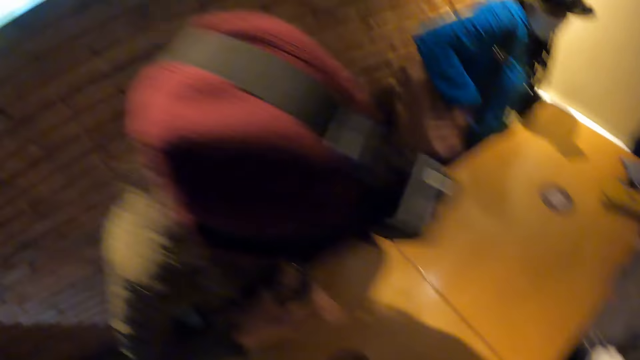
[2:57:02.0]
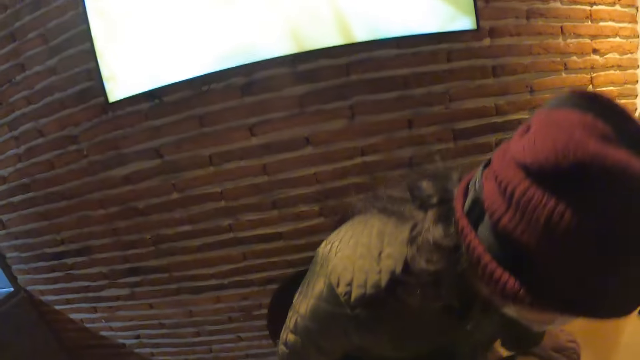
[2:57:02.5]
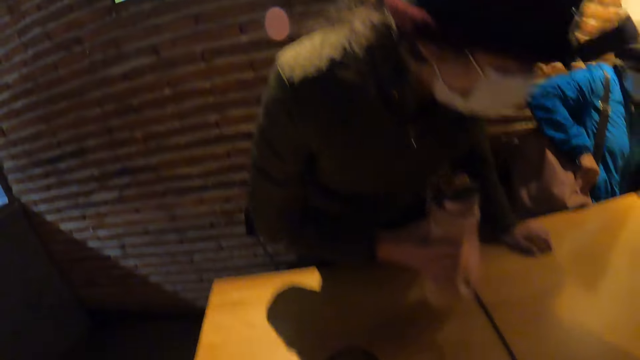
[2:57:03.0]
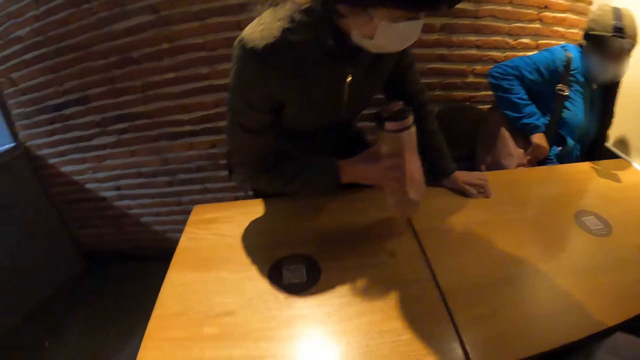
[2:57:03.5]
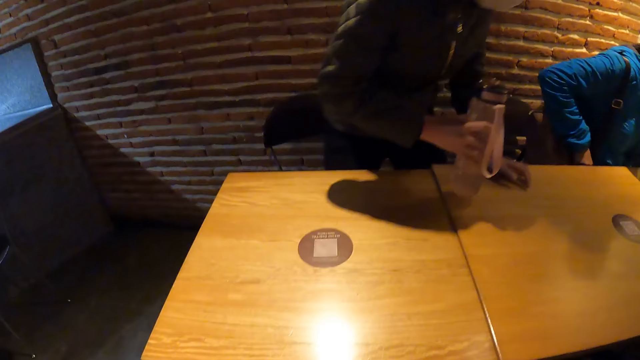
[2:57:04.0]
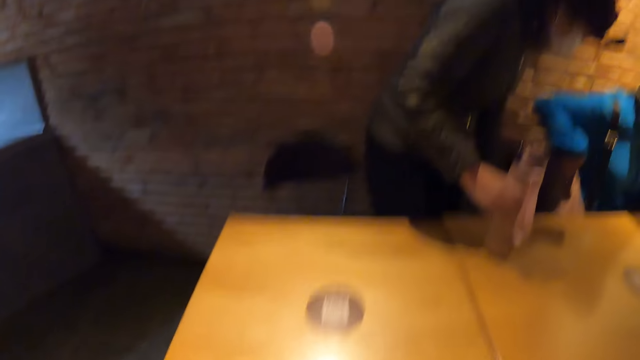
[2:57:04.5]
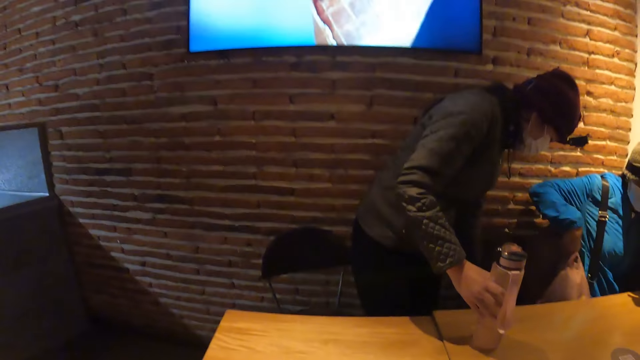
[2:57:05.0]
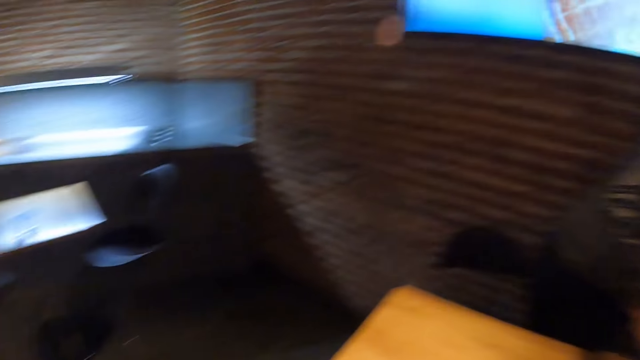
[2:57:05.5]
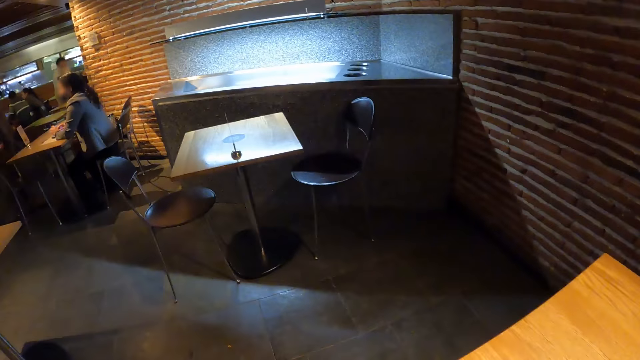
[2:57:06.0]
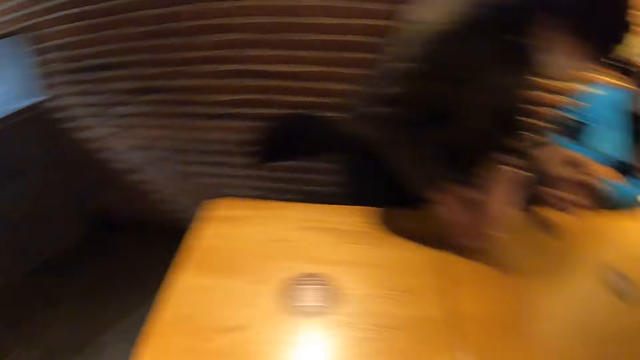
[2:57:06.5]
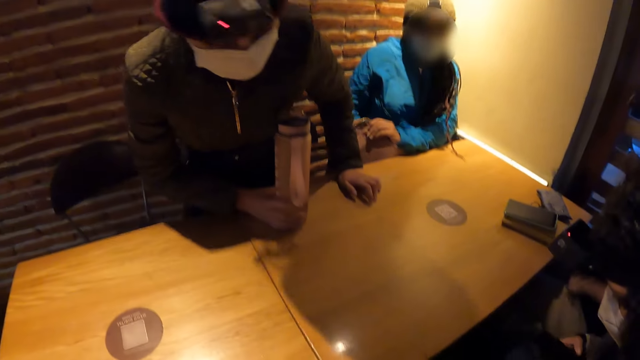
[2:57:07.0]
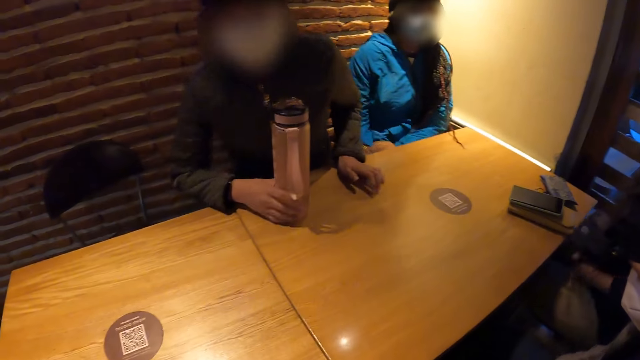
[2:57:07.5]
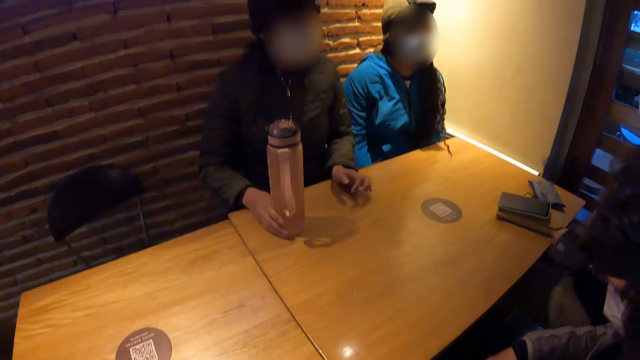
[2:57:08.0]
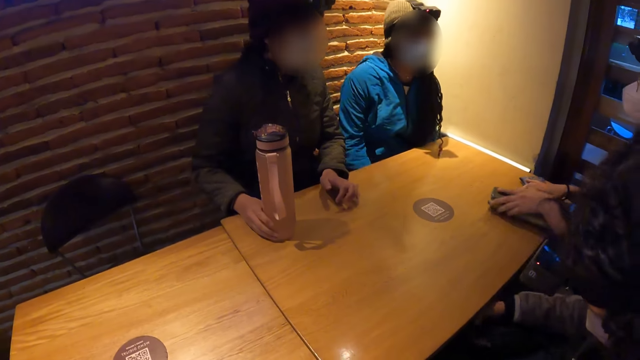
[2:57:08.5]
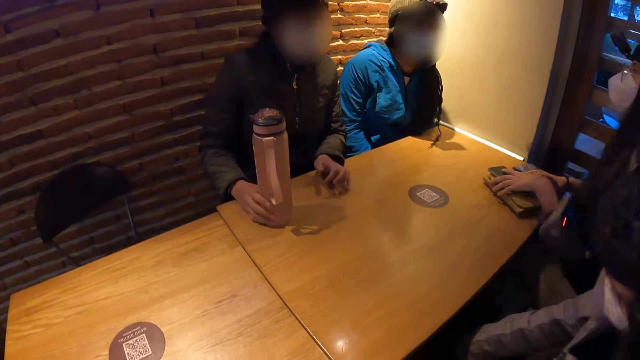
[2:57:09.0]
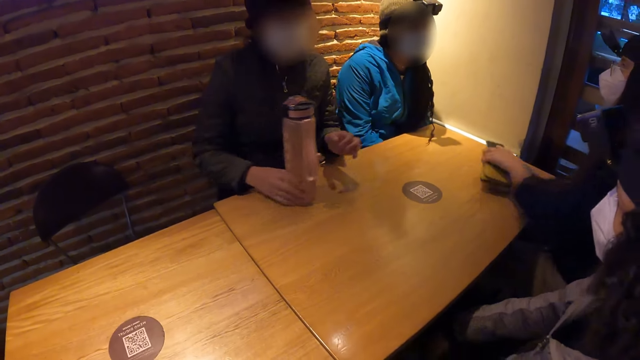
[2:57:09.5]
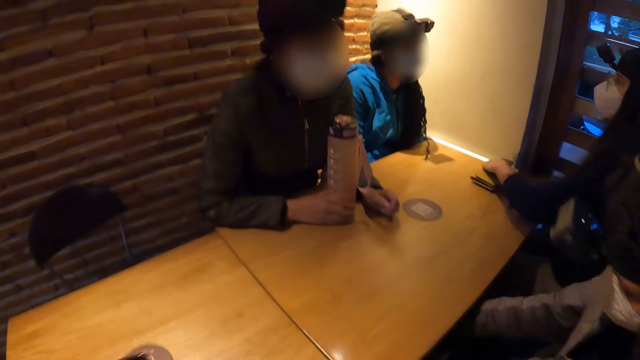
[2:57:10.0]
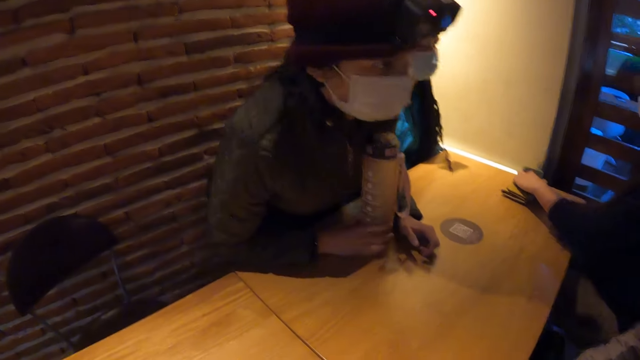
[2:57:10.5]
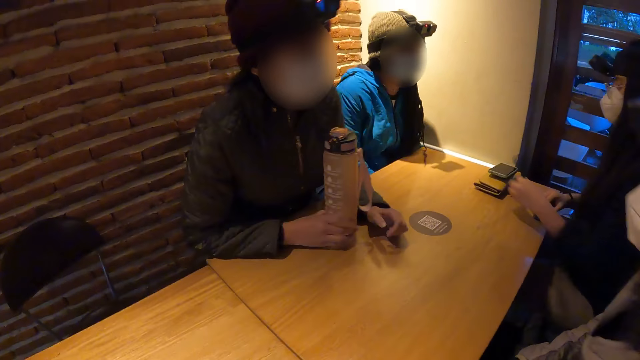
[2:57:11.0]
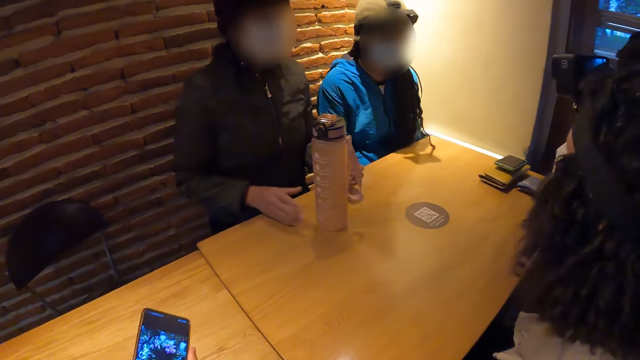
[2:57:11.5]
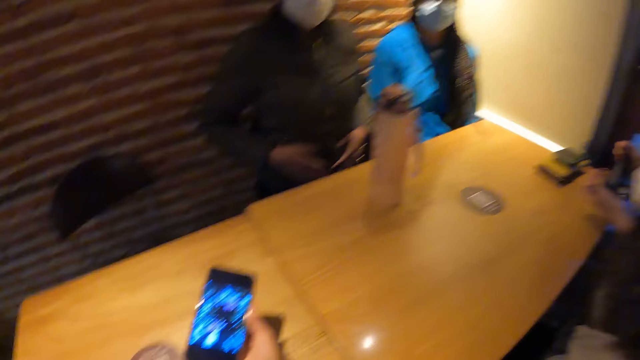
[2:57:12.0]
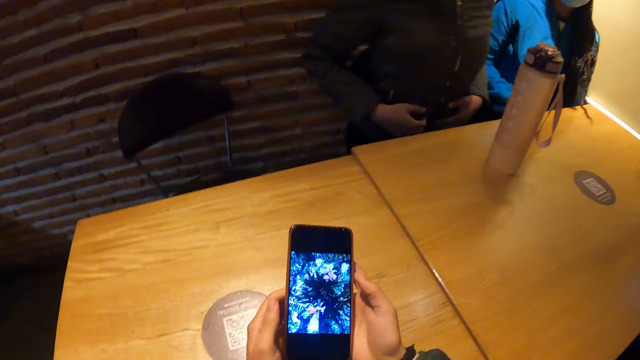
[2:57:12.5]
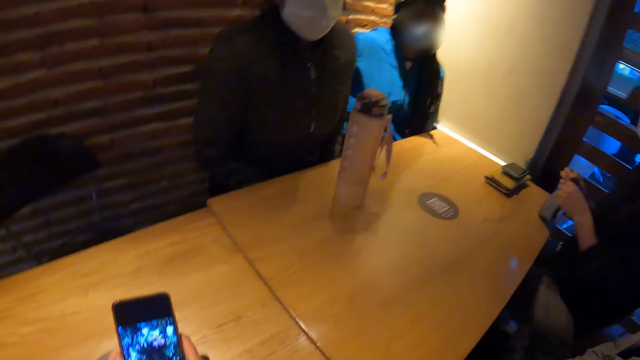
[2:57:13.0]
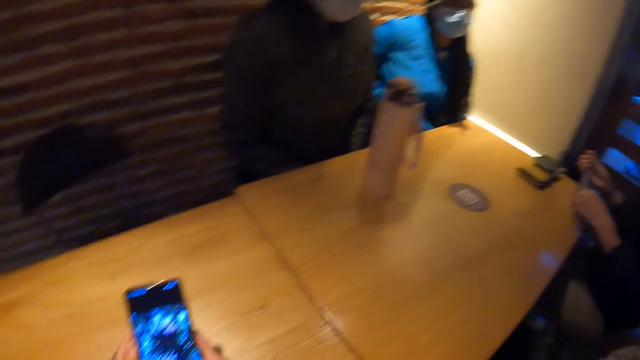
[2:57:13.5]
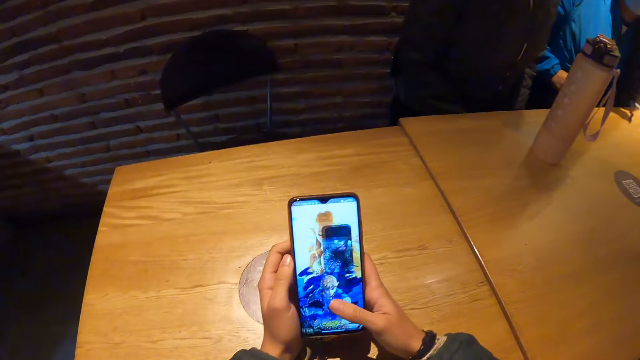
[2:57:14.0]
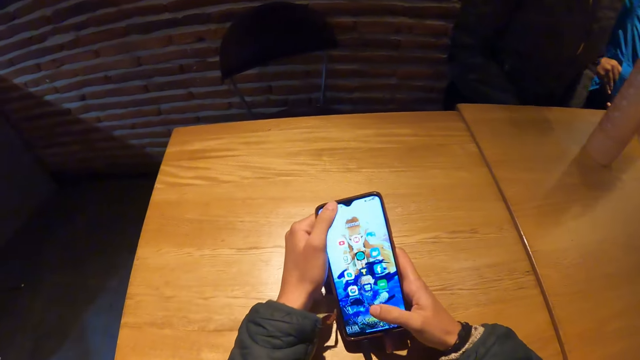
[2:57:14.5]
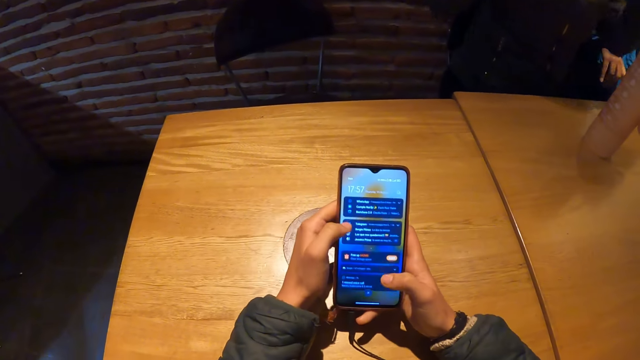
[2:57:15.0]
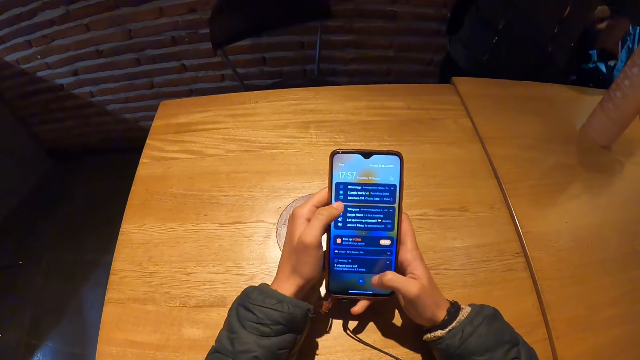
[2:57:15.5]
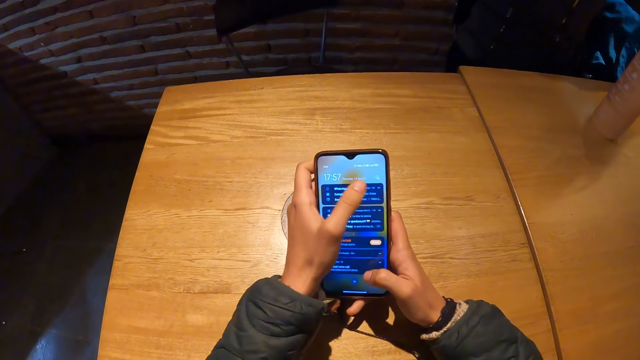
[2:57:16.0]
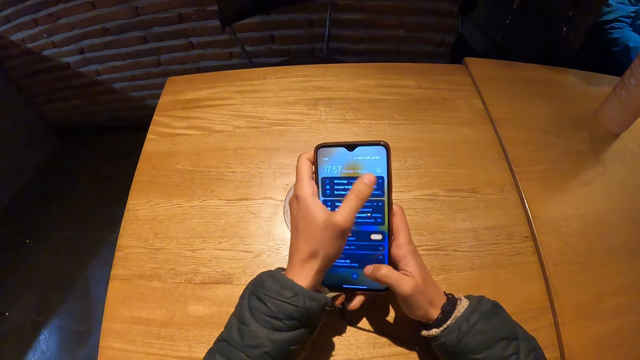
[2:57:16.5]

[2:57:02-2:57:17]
A woman moves a bag with her hands. Another woman drops the bottle on a table with her right hand. The camera wearer looks around. The second woman sits on a chair. The first woman puts the bag beneath the table with her hands. A third woman moves the purse and her phone on the table with her left hand, and picks up the purse from the table with her right hand. The second woman pushes the bottle. The third woman returns the purse on the table. The camera wearer uses the phone. The third woman touches the purse. The camera wearer operates her phone with her hands.

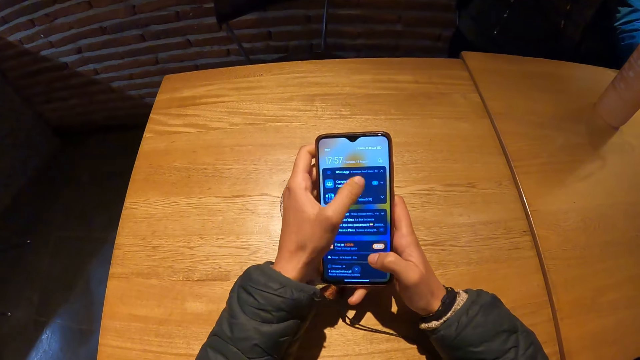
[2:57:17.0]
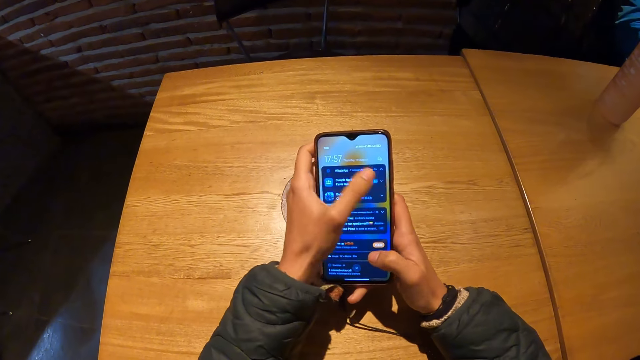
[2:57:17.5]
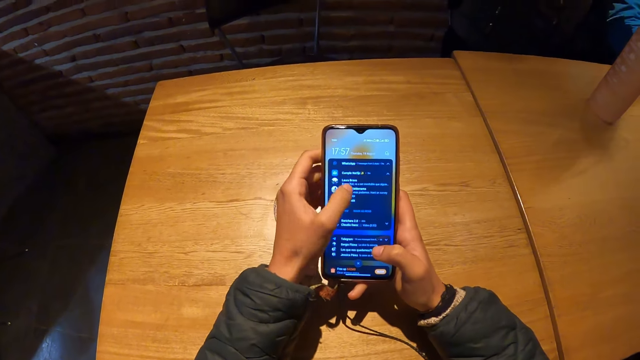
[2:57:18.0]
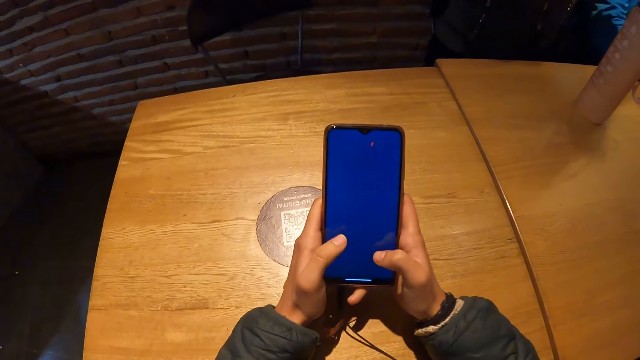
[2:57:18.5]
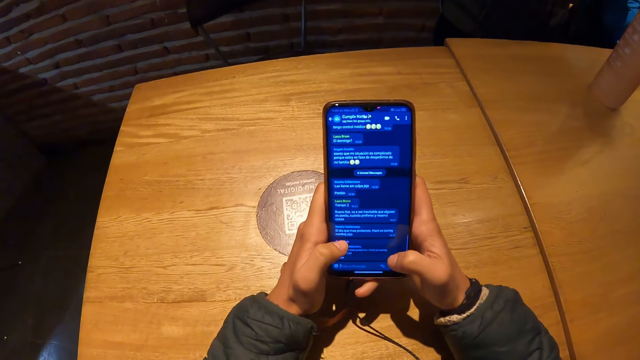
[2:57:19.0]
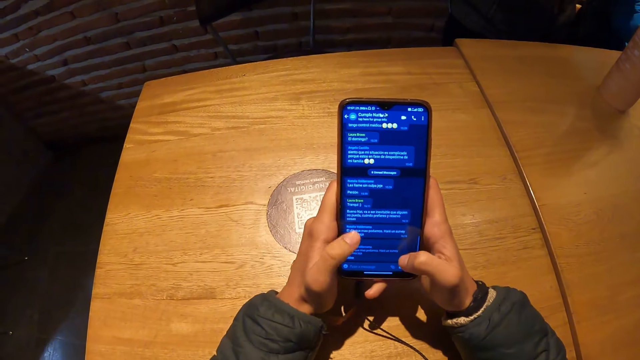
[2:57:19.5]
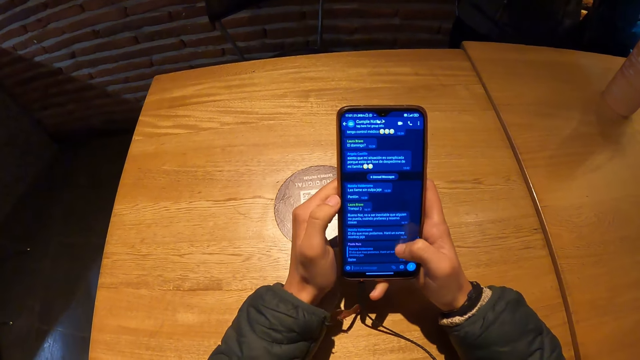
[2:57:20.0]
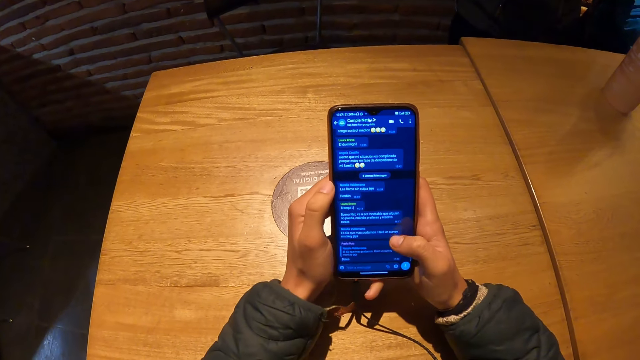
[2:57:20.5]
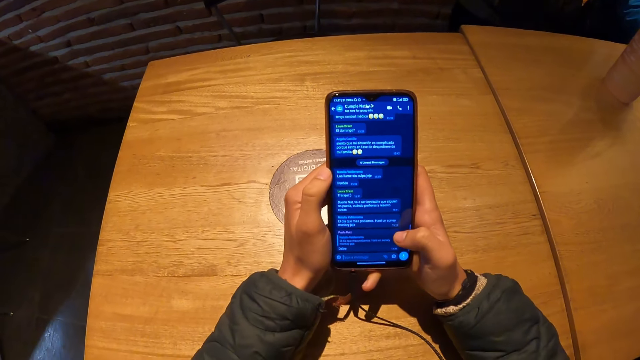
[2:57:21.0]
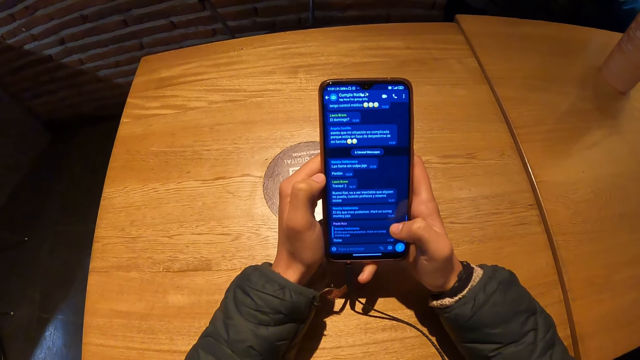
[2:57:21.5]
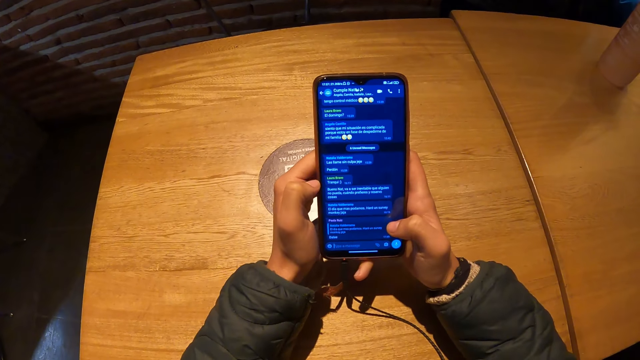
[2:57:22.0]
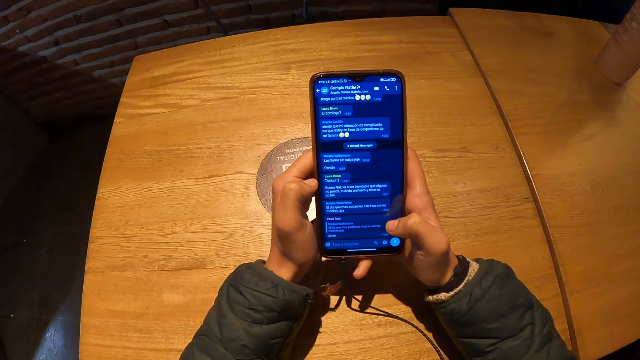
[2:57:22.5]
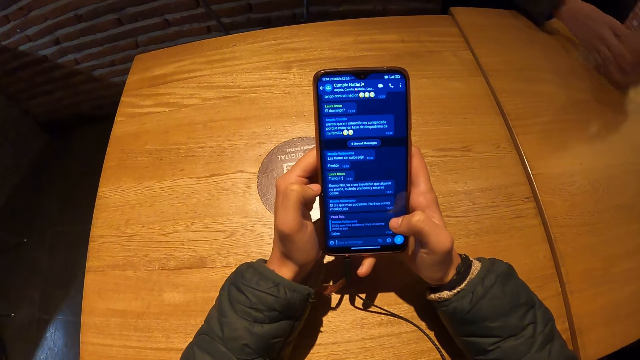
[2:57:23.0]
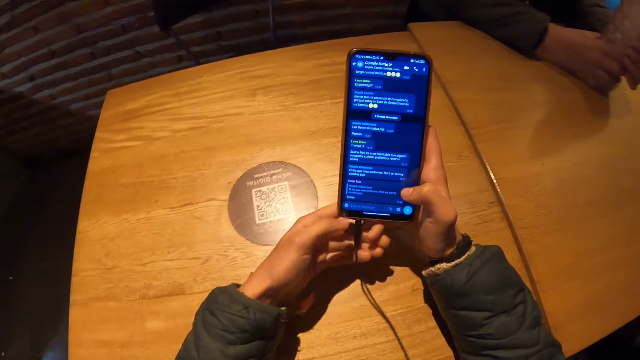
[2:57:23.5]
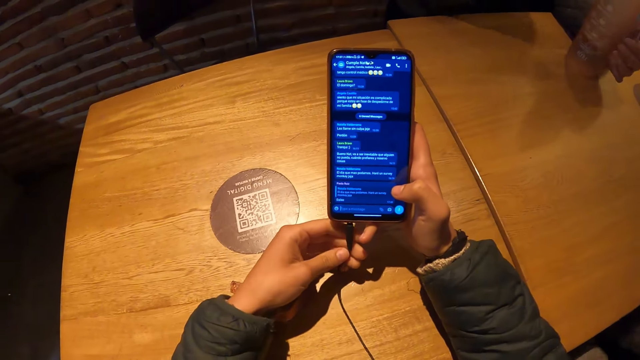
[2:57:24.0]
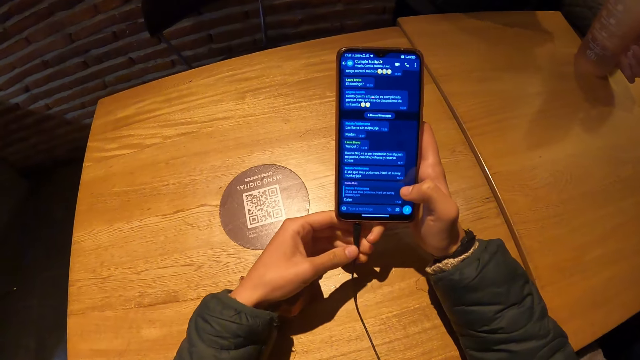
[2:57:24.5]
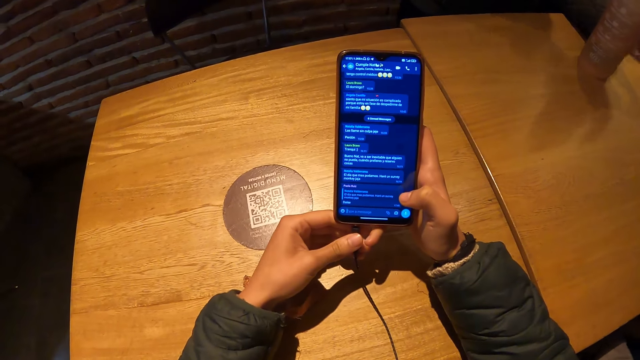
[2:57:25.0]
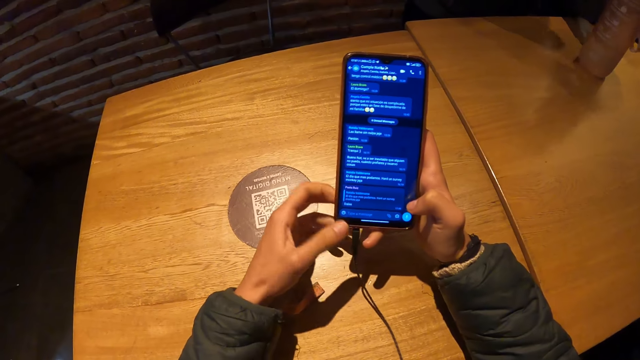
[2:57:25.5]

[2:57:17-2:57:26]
The camera wearer adjusts an earphone in her phone with her left hand.
